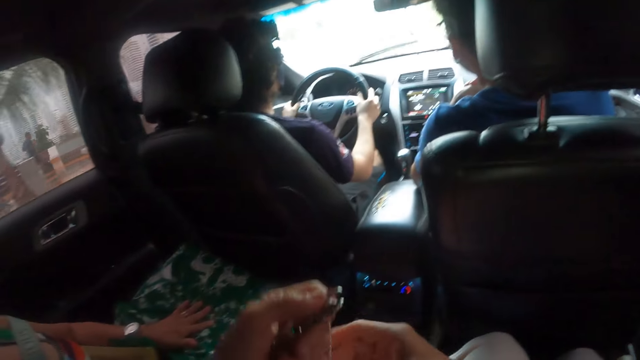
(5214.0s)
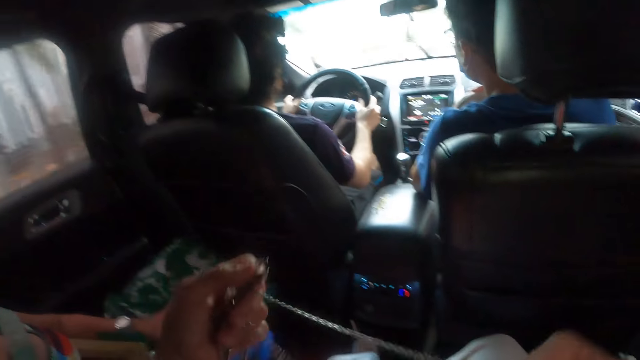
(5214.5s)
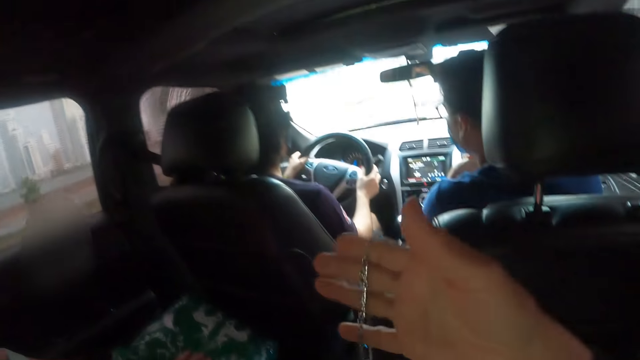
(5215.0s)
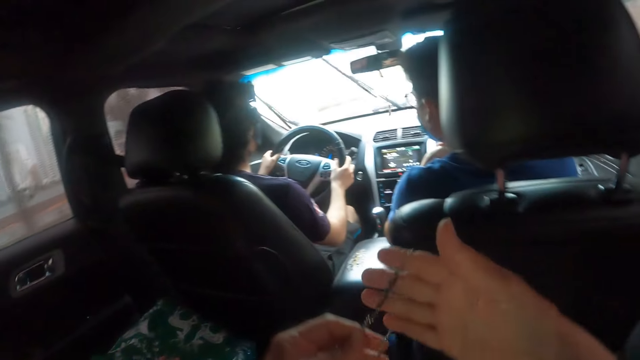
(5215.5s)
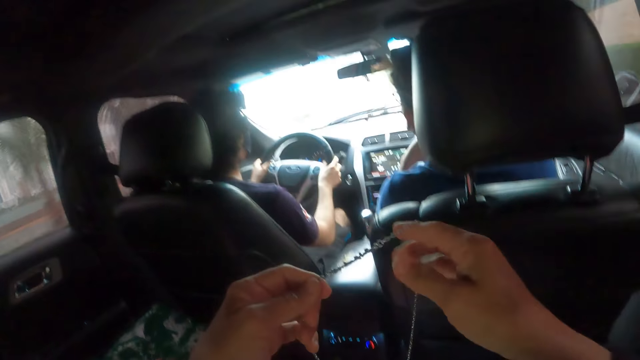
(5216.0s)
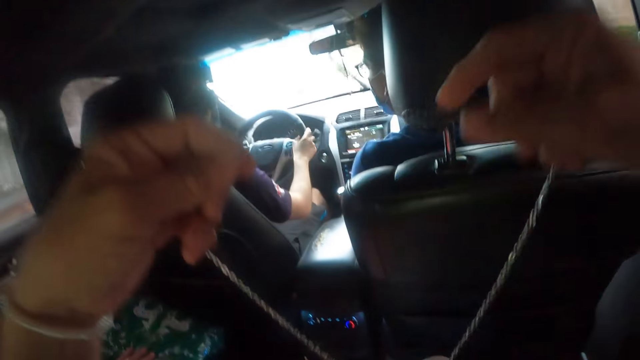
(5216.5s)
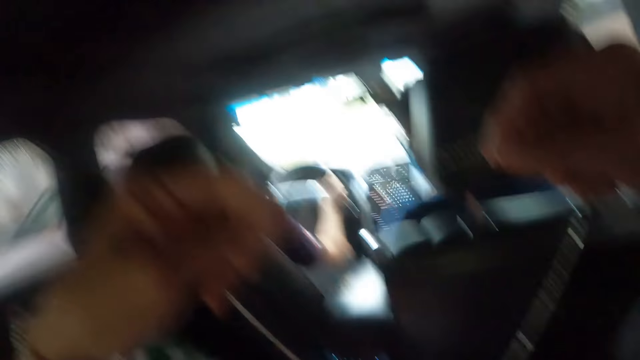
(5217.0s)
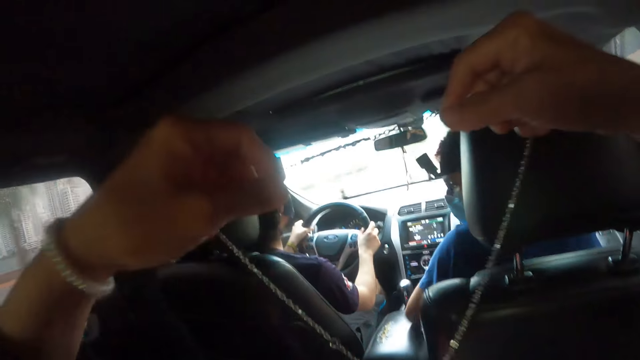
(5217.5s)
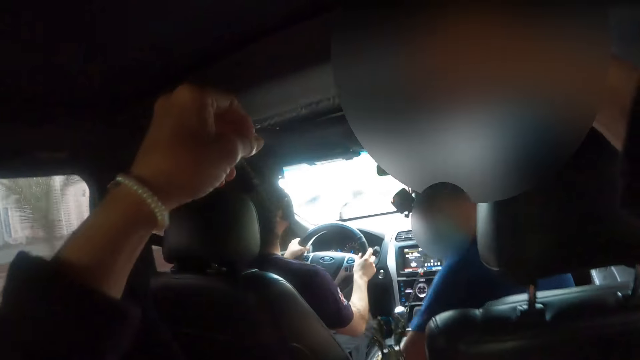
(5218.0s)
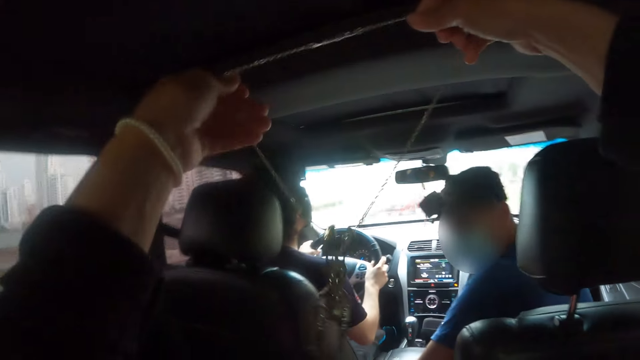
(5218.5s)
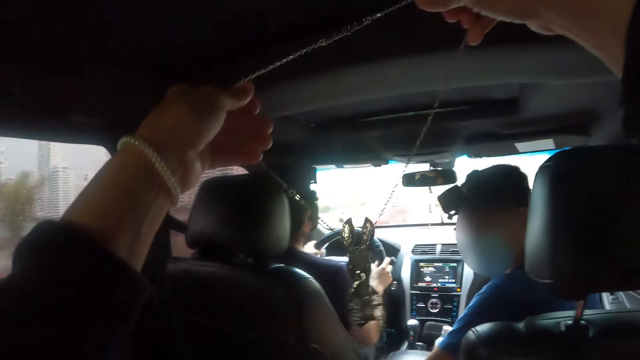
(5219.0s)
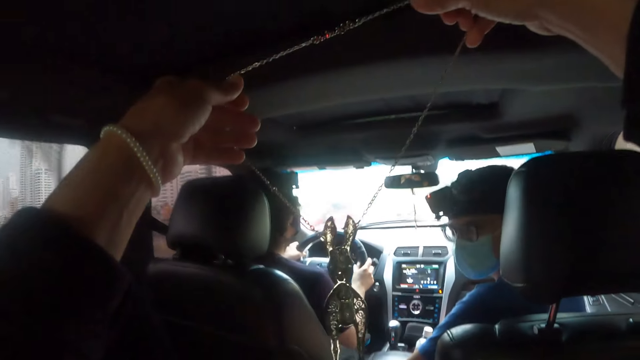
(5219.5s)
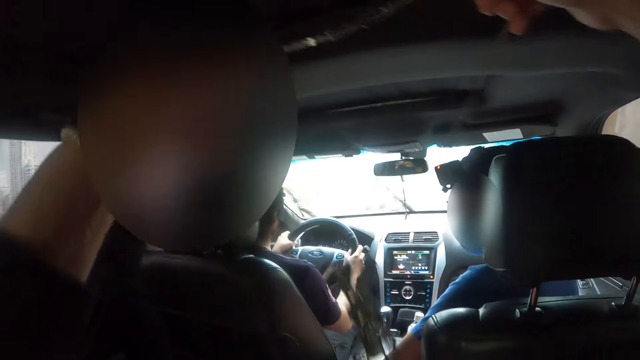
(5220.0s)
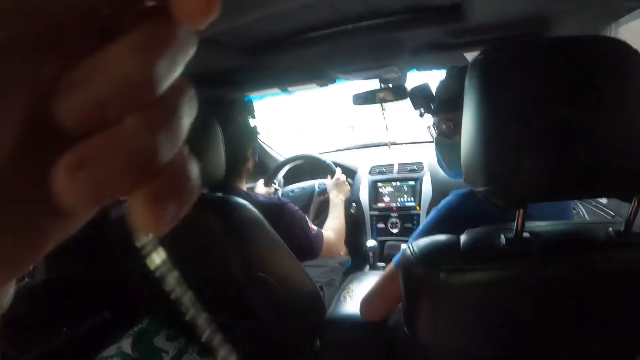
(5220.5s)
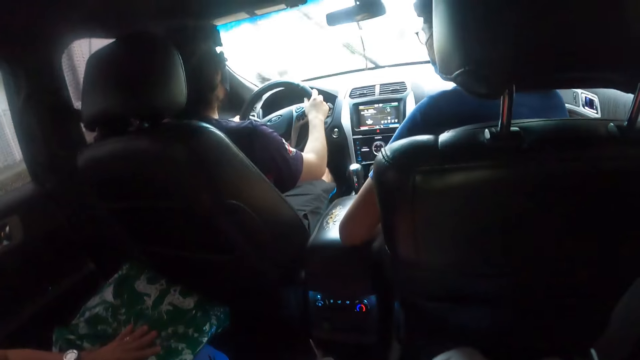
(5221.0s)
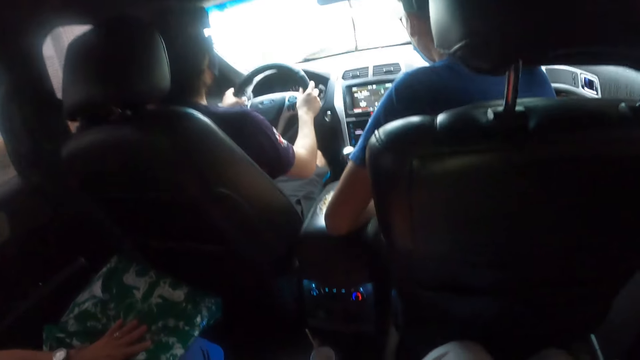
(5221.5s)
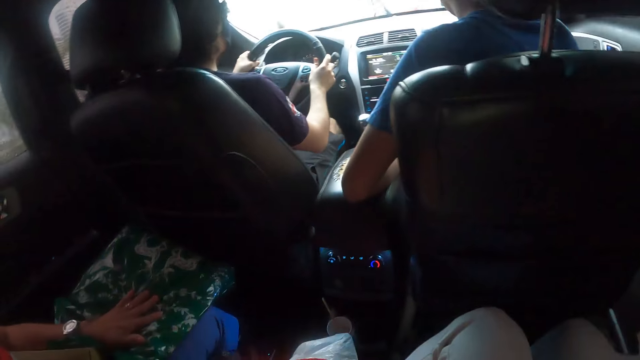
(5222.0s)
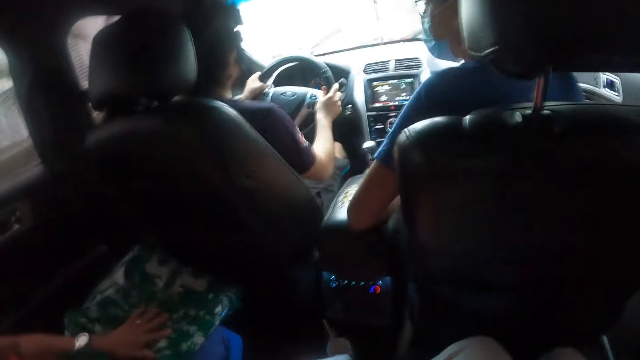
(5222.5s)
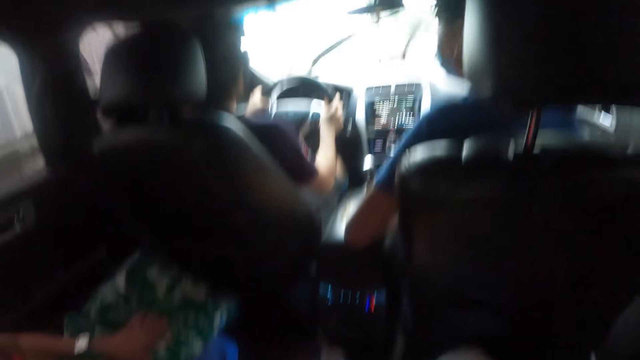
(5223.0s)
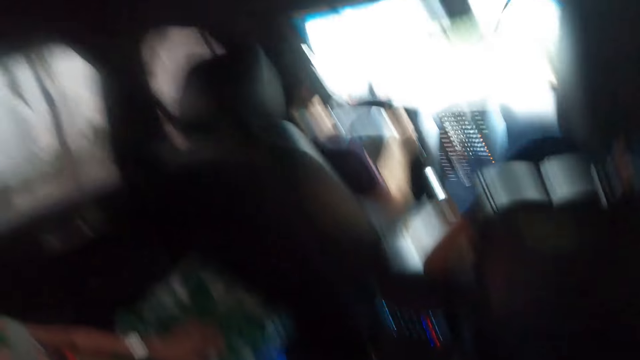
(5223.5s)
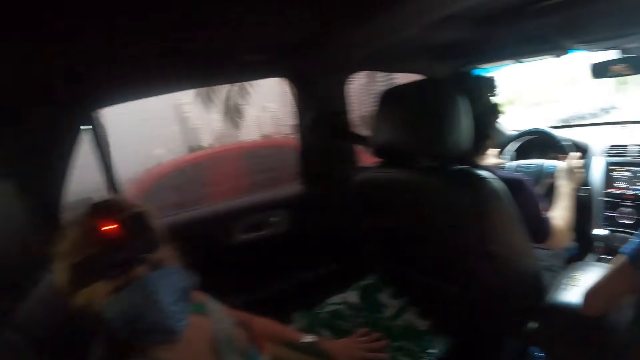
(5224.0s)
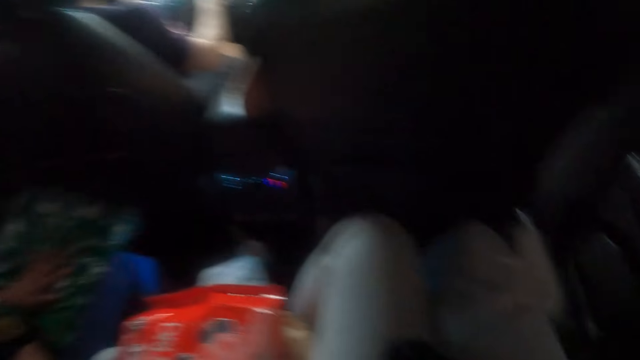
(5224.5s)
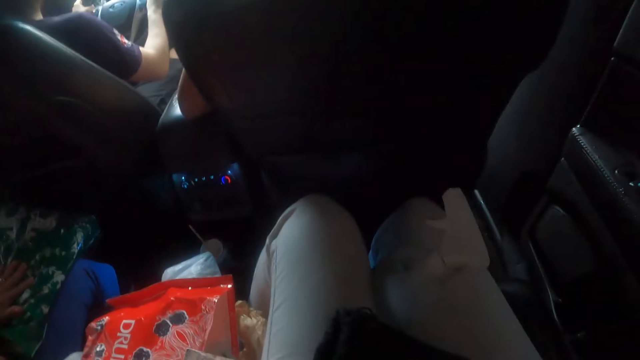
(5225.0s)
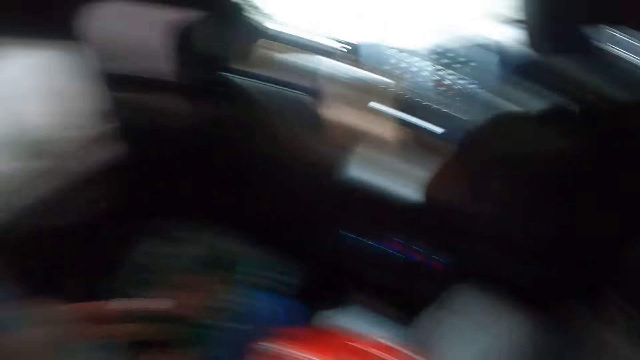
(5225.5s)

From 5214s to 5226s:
The camera wearer holds the accessory or necklace. They raise the accessory. A person looks behind. The camera wearer puts on the necklace. The person interacts with another person. The camera wearer looks around.

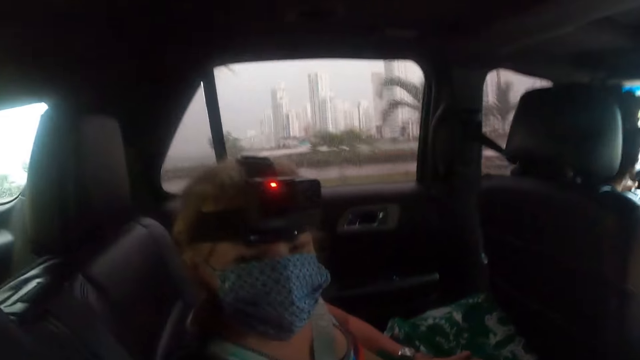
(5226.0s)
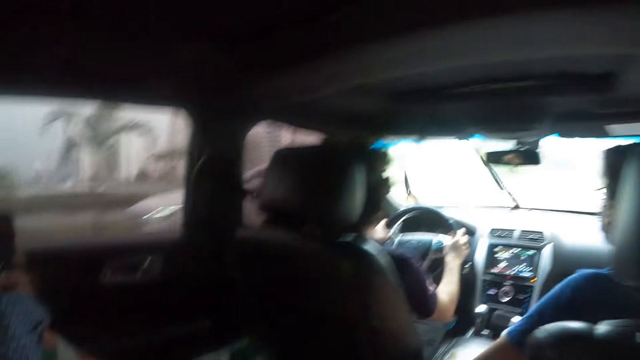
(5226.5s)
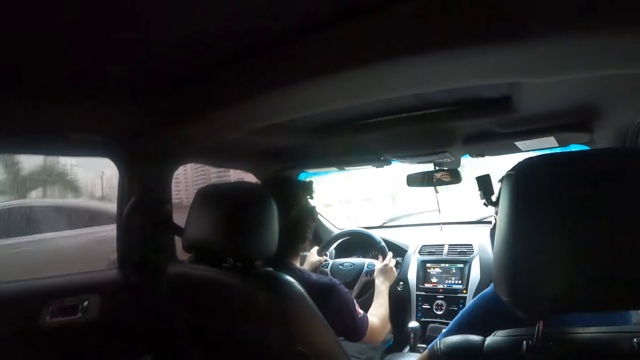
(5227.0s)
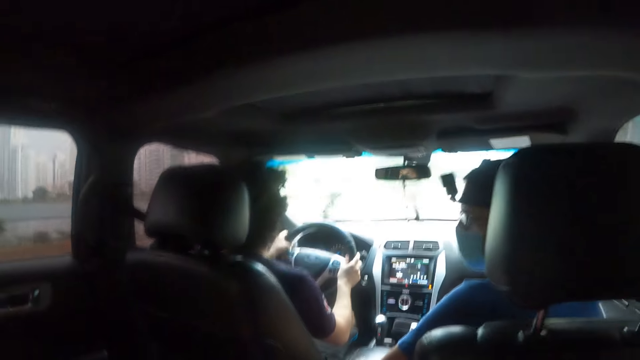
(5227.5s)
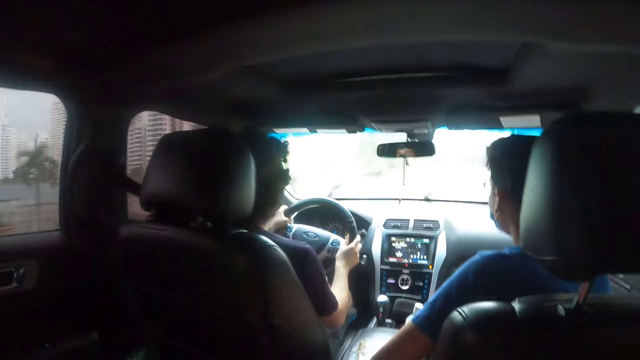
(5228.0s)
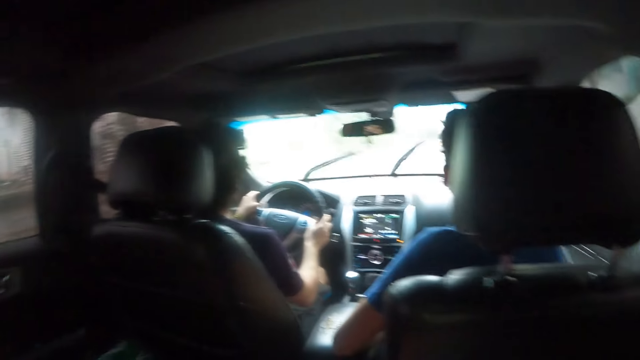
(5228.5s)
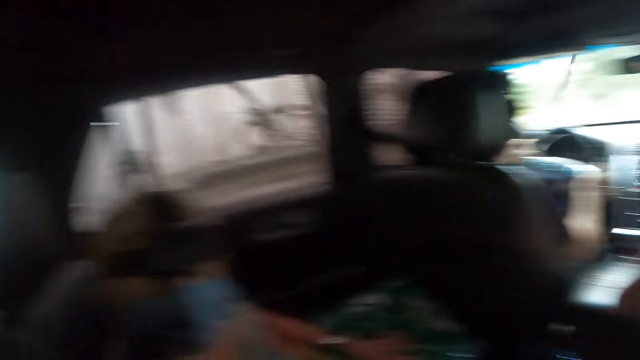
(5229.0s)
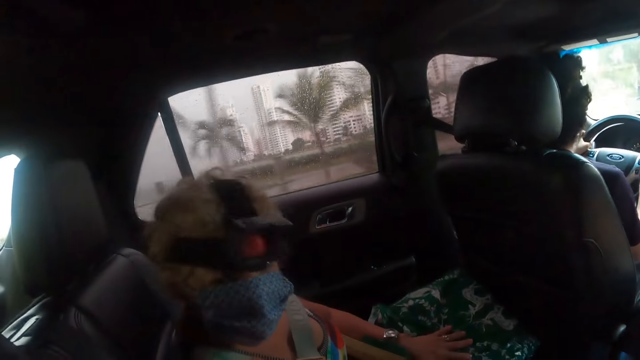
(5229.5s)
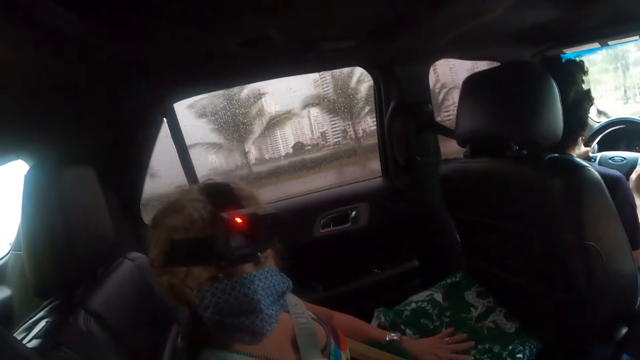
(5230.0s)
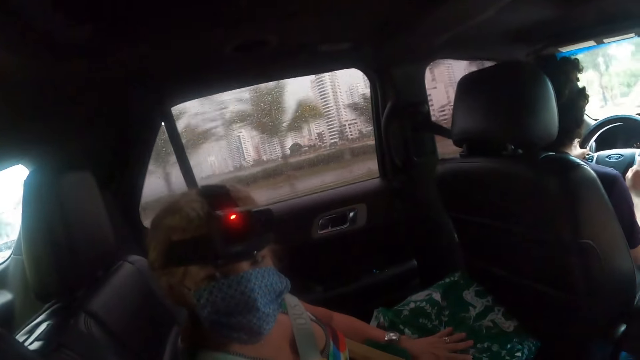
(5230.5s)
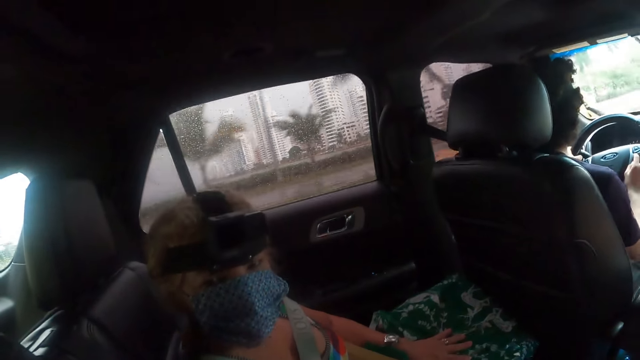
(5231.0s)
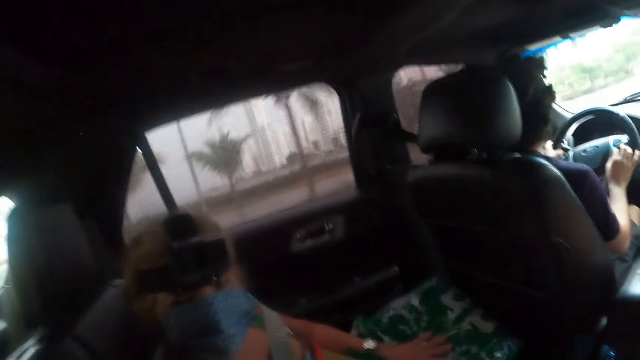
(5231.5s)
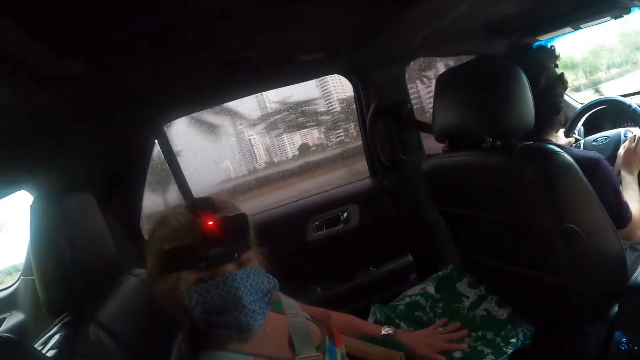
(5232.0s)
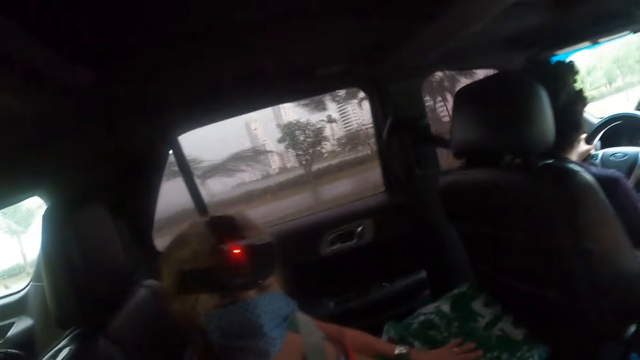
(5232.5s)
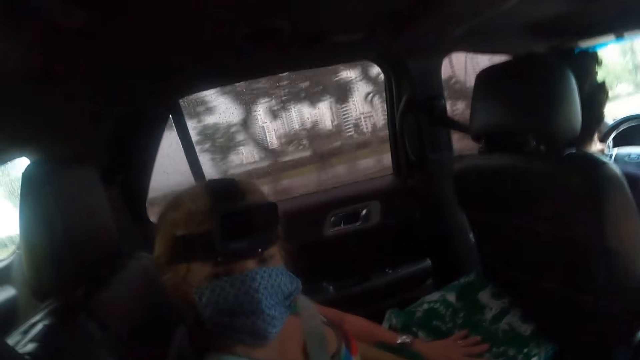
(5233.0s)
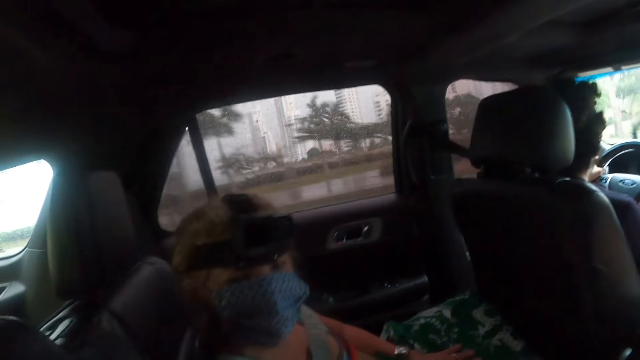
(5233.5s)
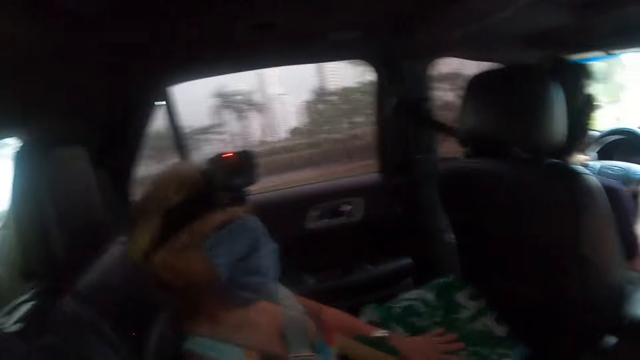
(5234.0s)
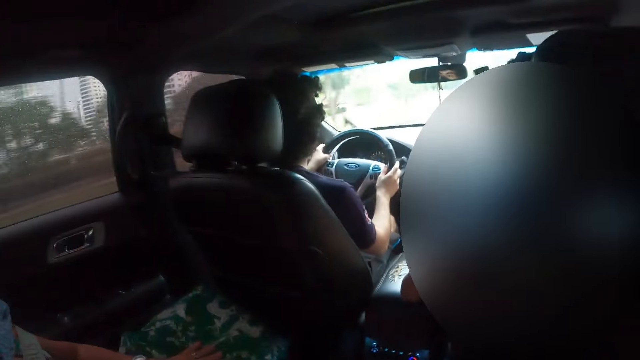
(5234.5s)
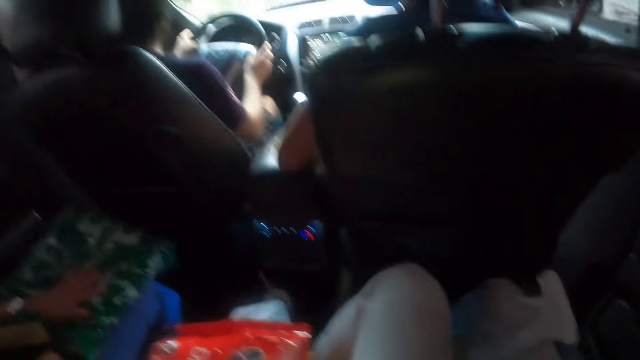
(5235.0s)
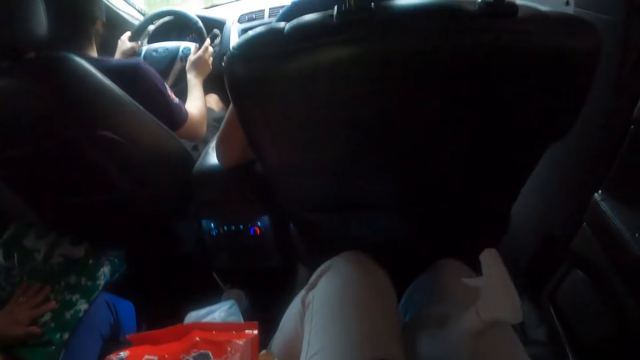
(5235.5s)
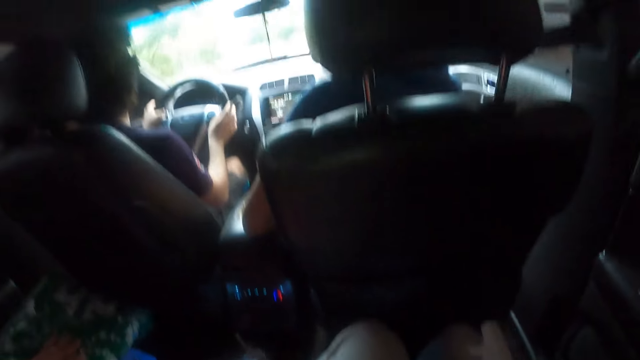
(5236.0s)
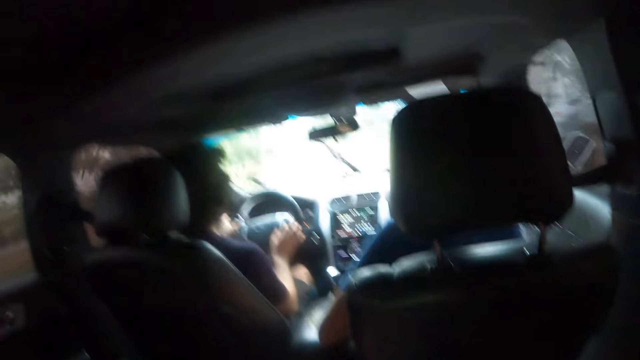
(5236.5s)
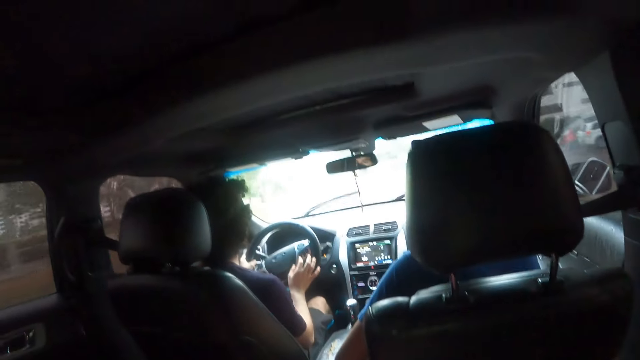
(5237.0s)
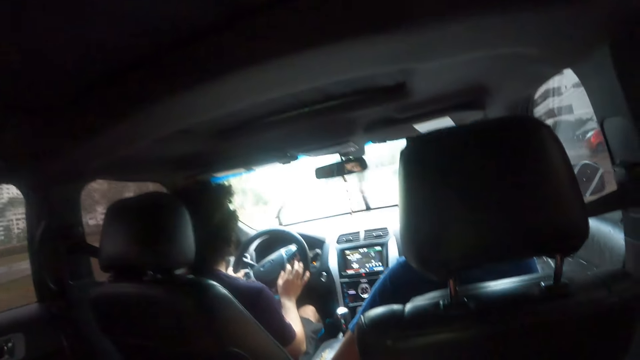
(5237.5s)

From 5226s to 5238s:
A person interacts with the camera wearer. Another person drives the car. The first person interacts with the camera wearer. The other person drives the car.
